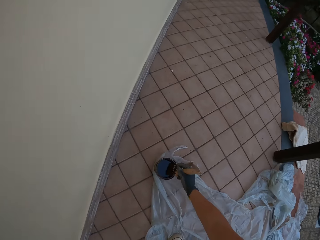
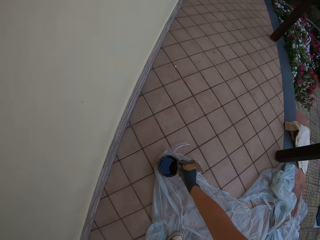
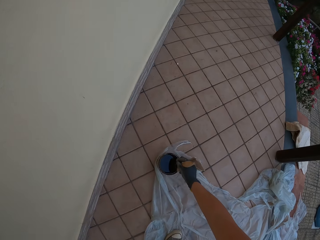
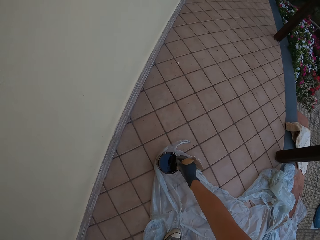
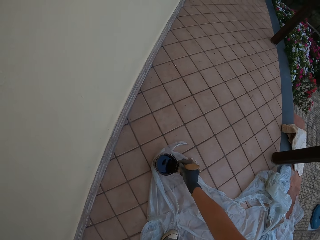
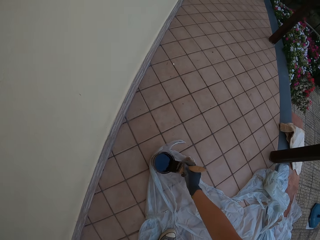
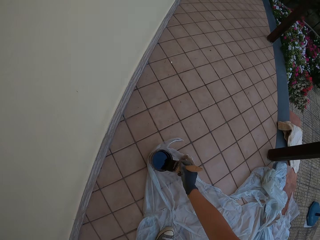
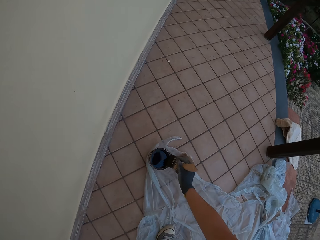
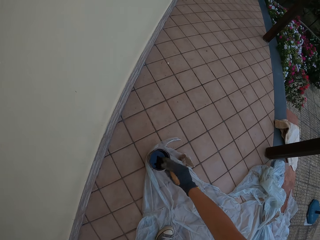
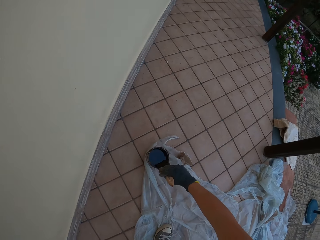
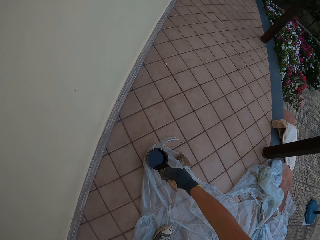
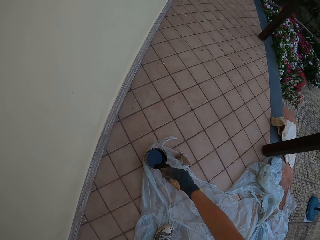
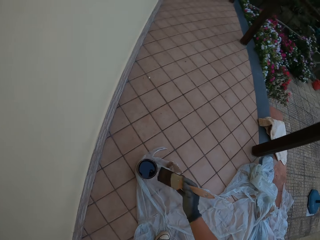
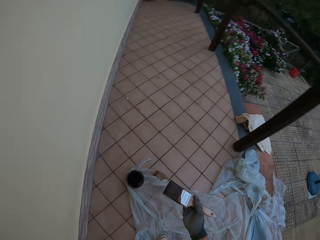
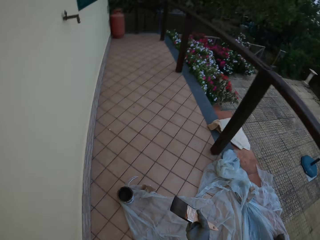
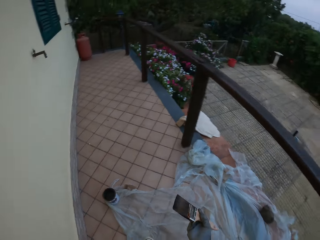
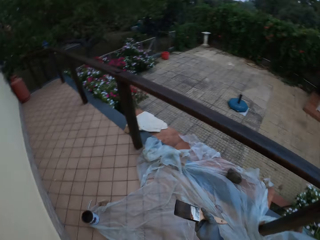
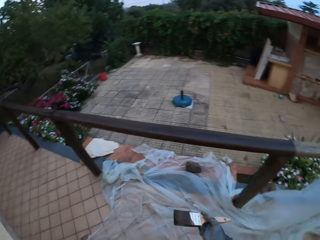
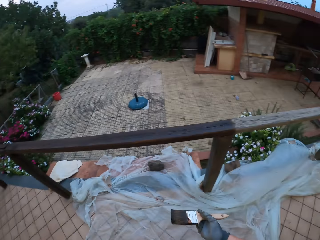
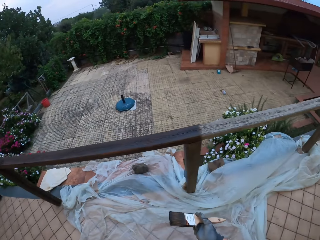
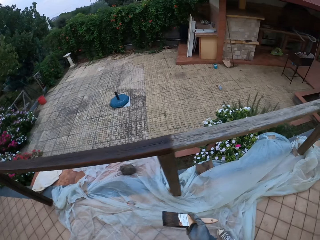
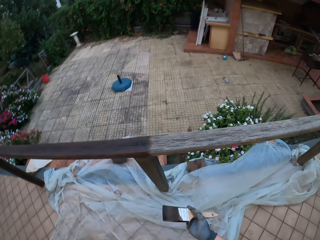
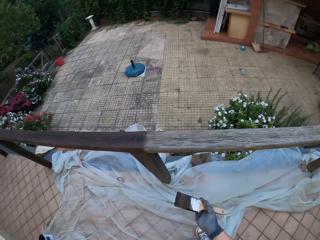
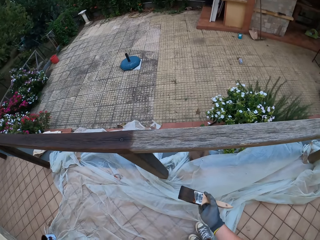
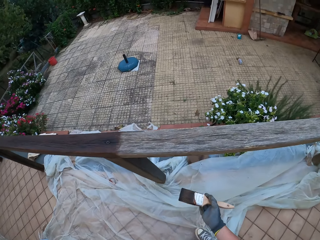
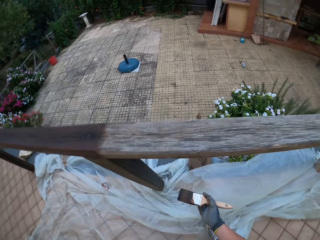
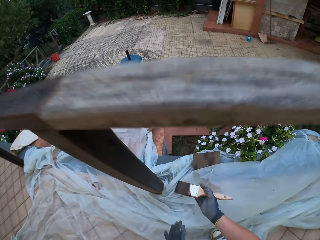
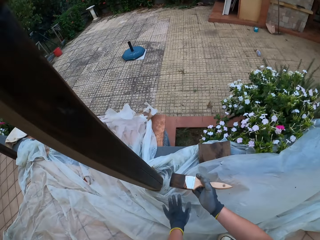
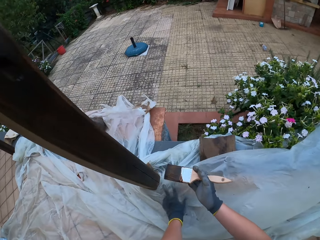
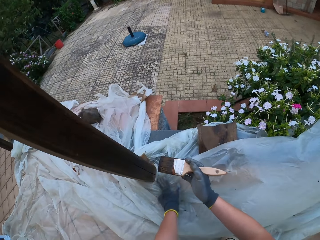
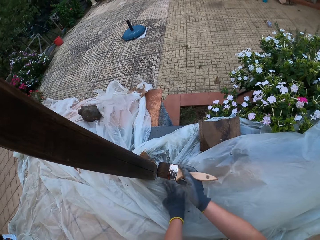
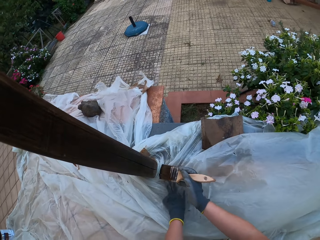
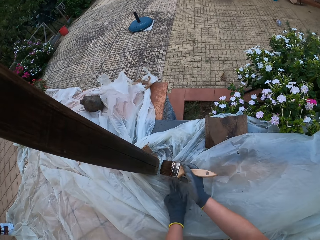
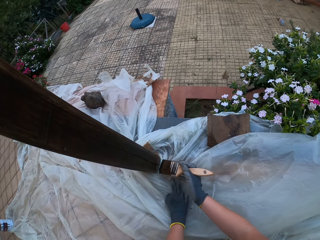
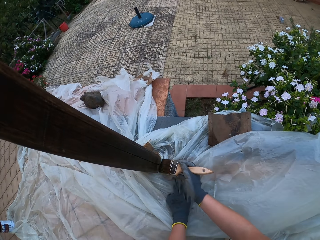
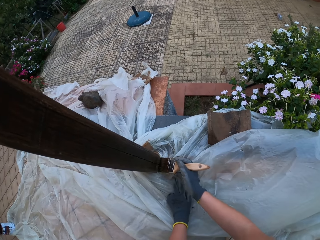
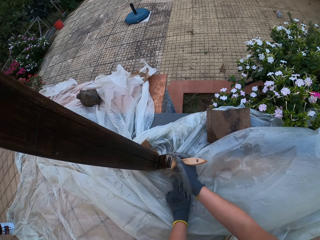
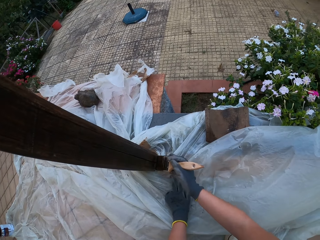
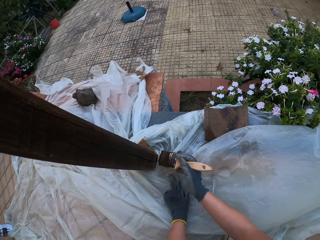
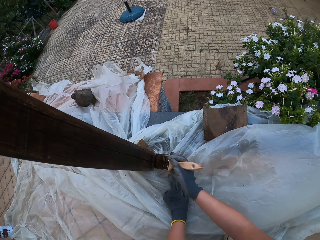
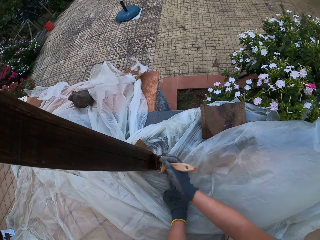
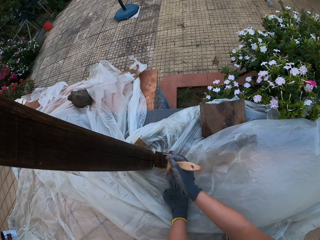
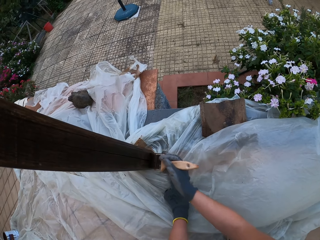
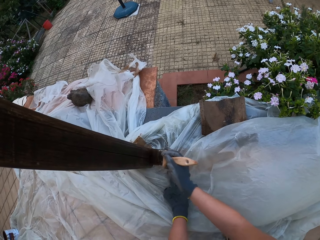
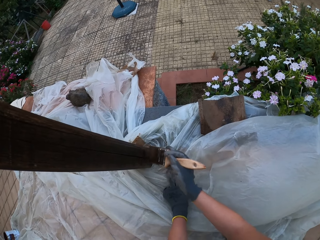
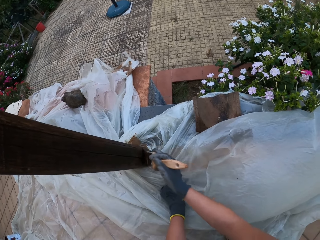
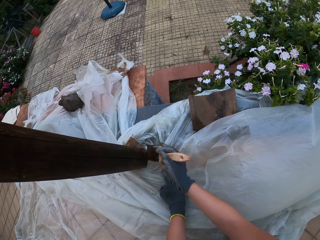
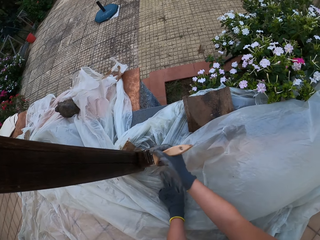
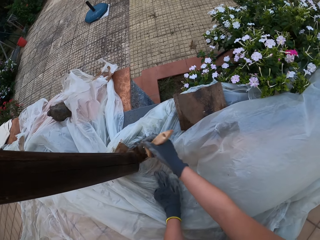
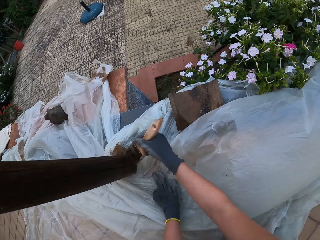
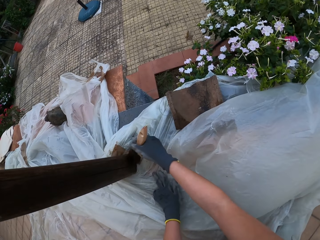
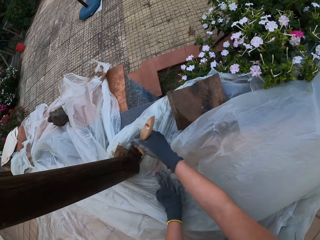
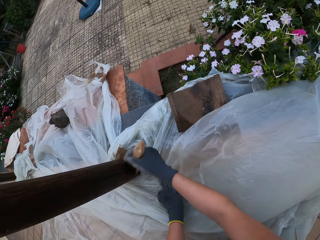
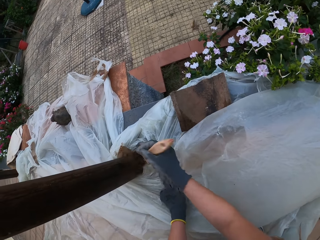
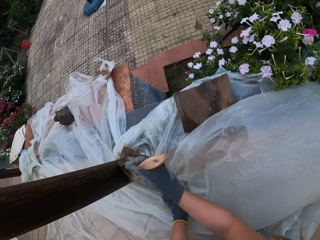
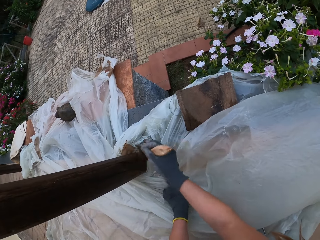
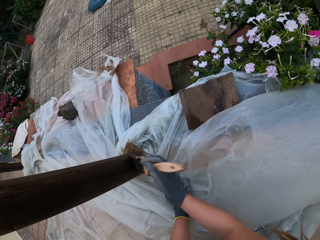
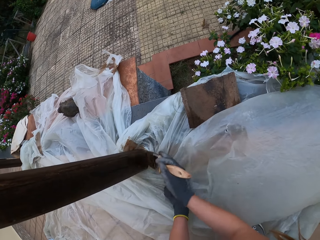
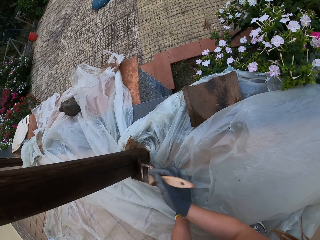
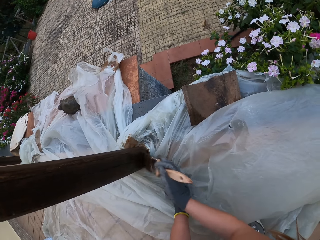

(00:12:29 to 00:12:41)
The camera wearer dips the paintbrush in his gloved right hand into the paint in a paint bucket on the floor. He stirs the wood paint with a paint brush. He wipes the paint brush on a wood paint can. He drains the paint on the paintbrush in his gloved right hand at the edge of the paint bucket on the floor. He looks around the compound. He walks towards the wooden rail fence. He places his gloved left hand on the polythene sheet on the ground. He moves the nylon paper on the ground. He paints the wooden rail baluster with the paintbrush in his gloved right hand.

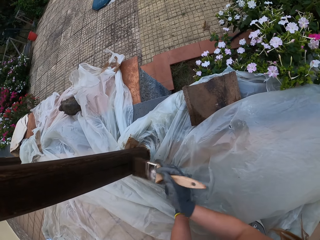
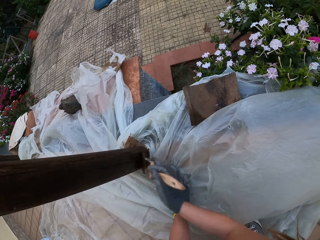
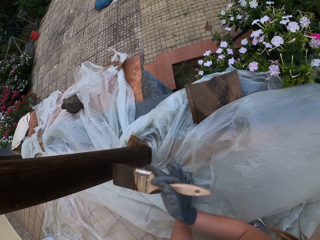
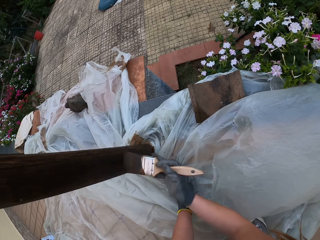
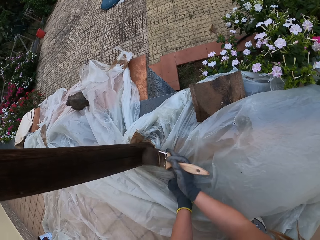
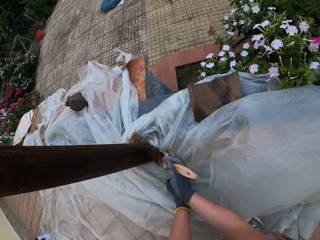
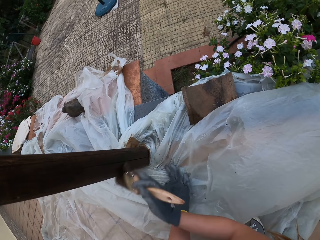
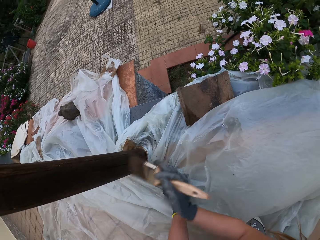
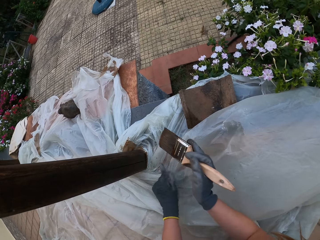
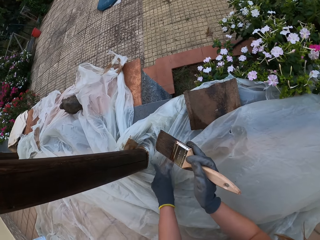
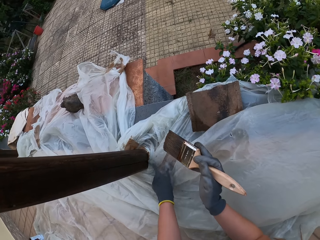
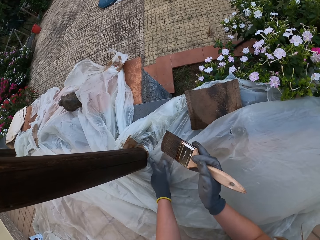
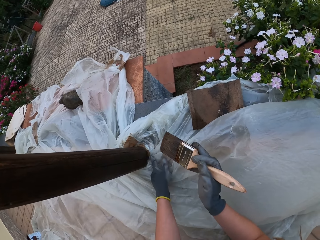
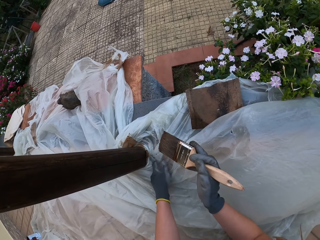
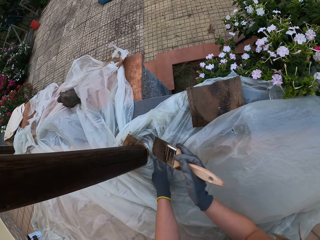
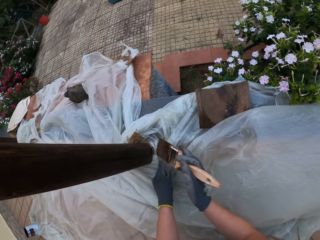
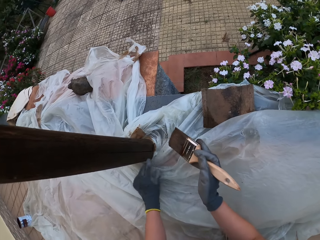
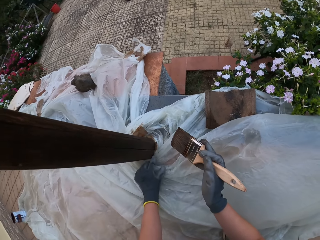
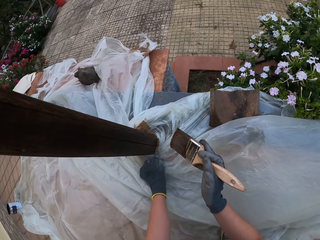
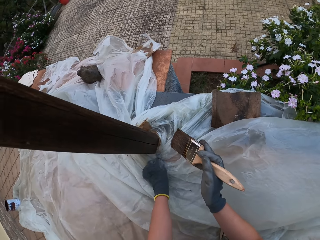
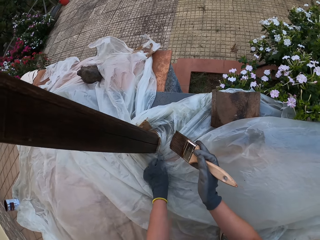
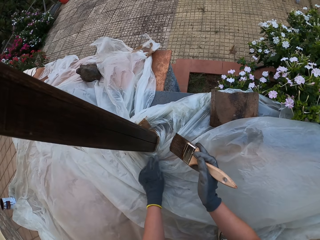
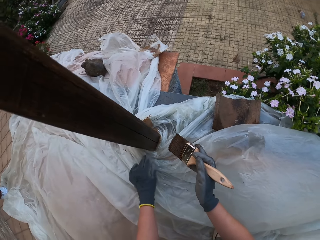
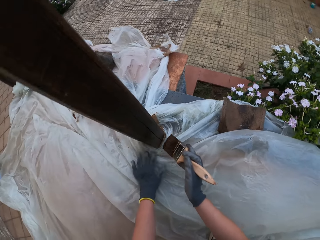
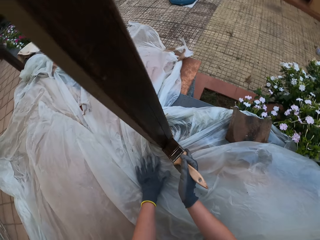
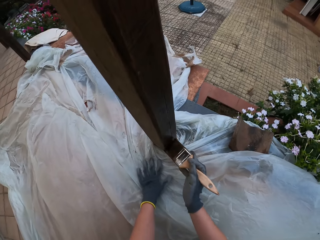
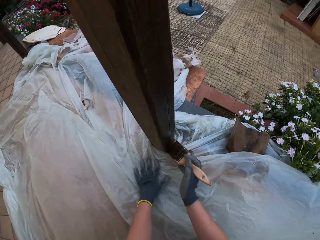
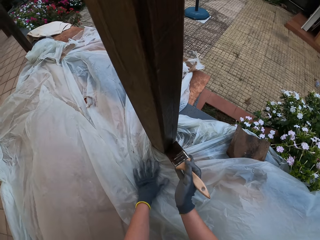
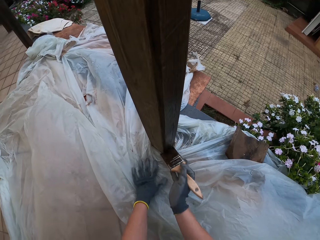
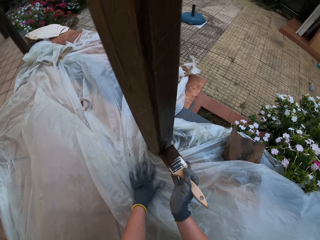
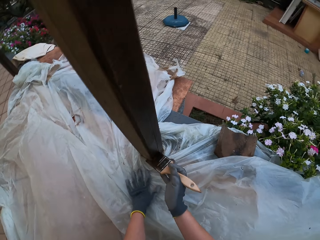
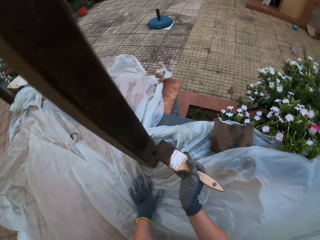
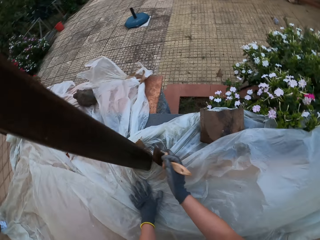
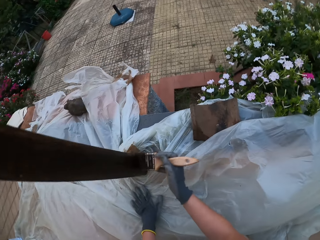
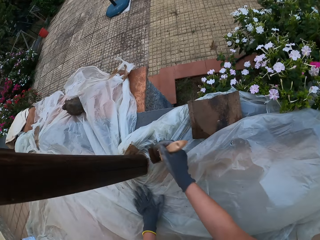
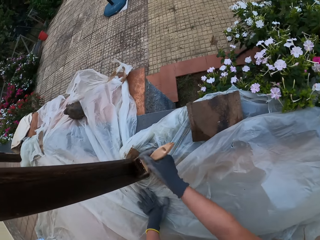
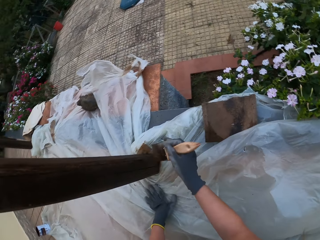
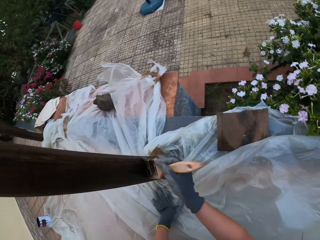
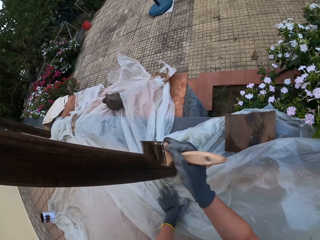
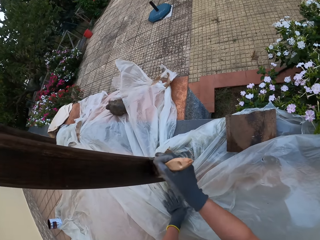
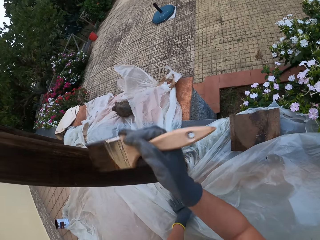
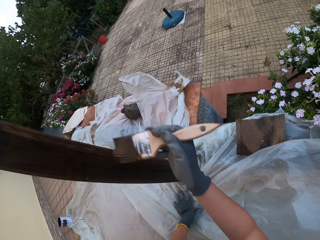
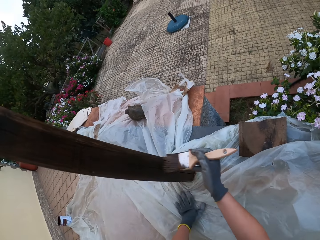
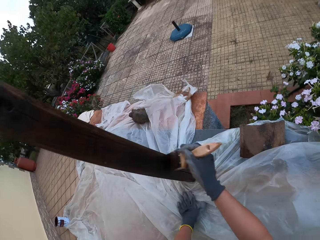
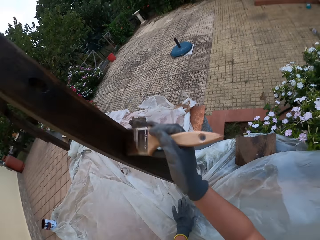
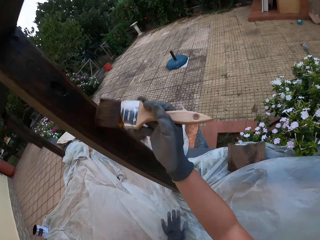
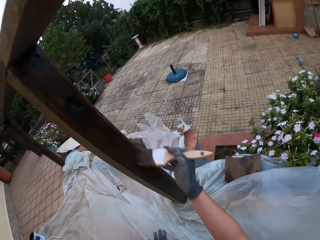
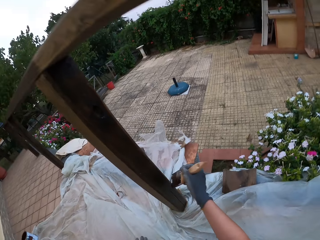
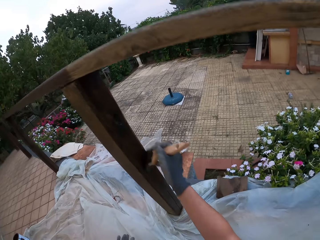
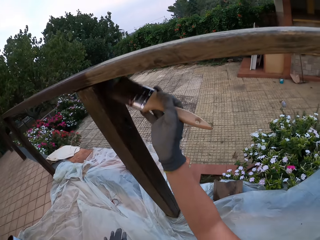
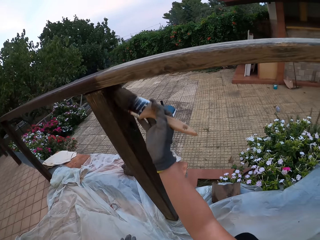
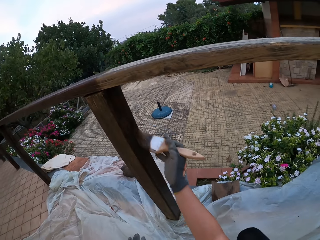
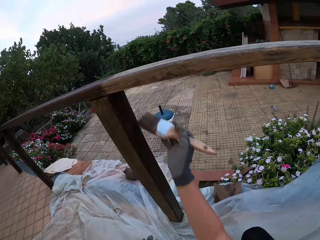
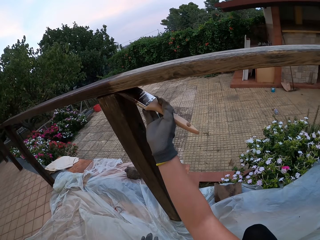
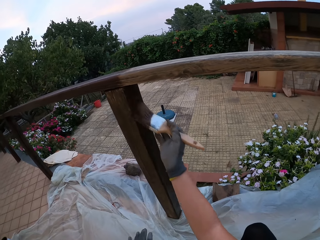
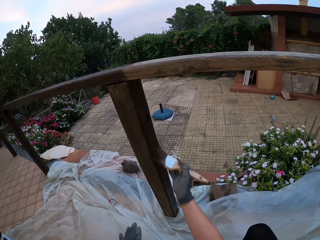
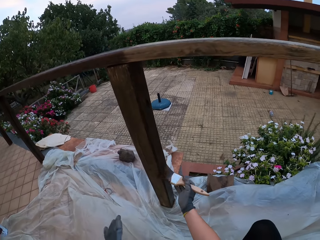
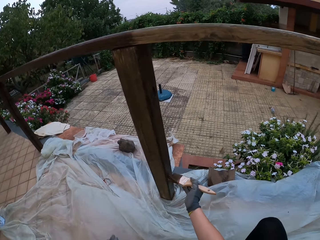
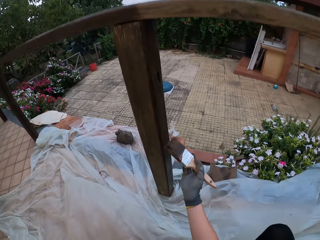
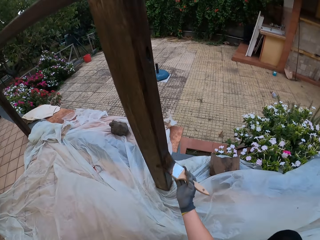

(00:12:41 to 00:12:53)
The camera wearer moves the nylon paper on the ground. They paint the wooden rail fence with a paint brush.
